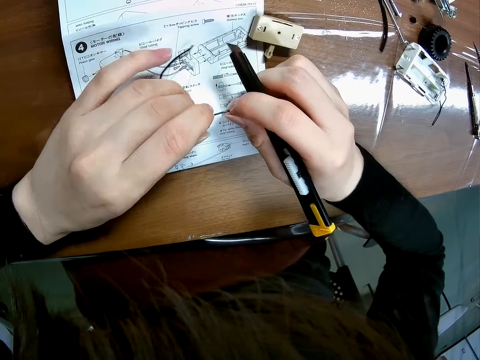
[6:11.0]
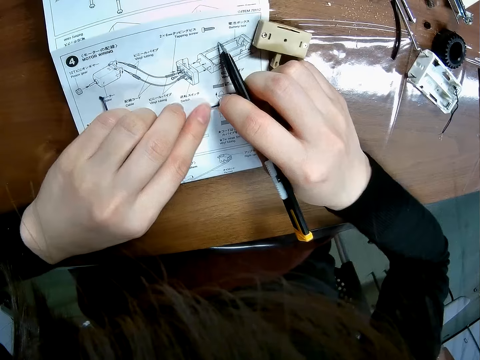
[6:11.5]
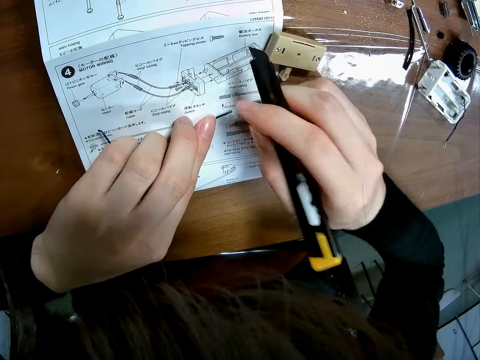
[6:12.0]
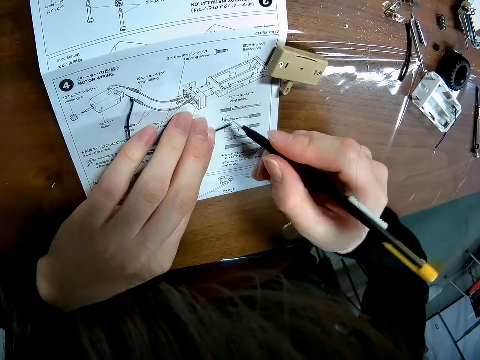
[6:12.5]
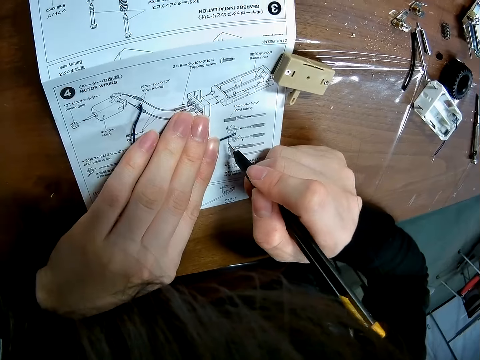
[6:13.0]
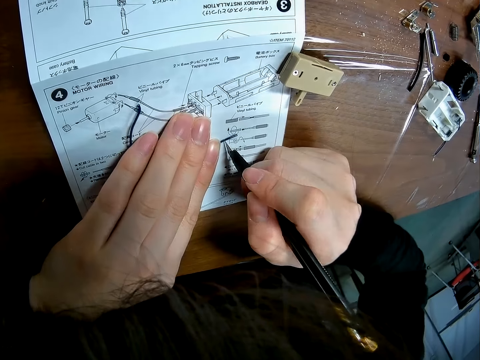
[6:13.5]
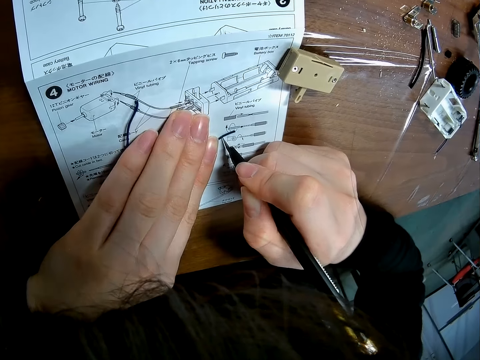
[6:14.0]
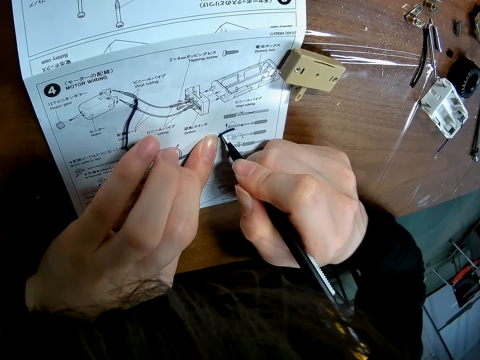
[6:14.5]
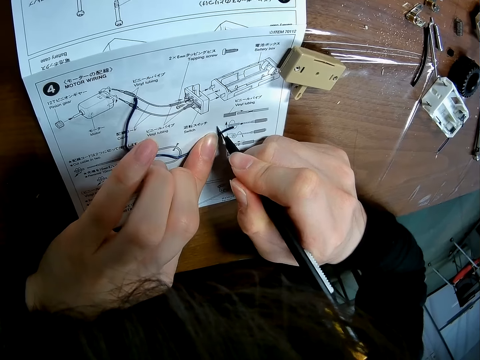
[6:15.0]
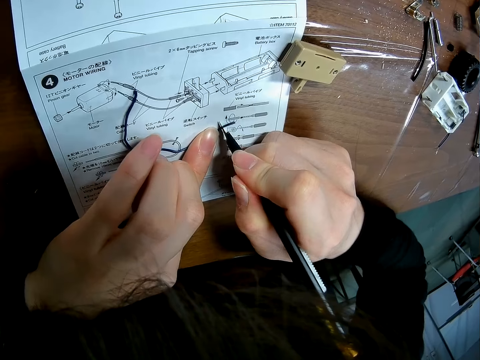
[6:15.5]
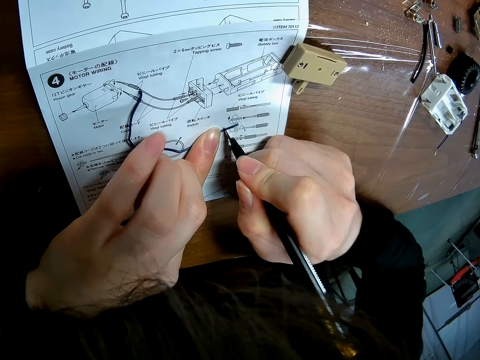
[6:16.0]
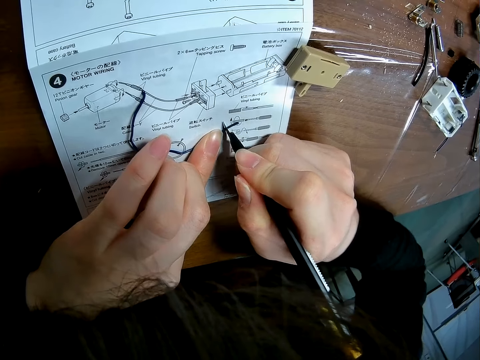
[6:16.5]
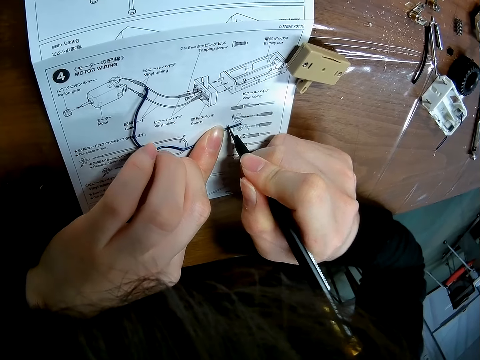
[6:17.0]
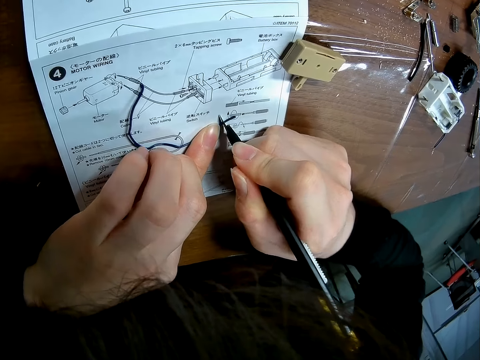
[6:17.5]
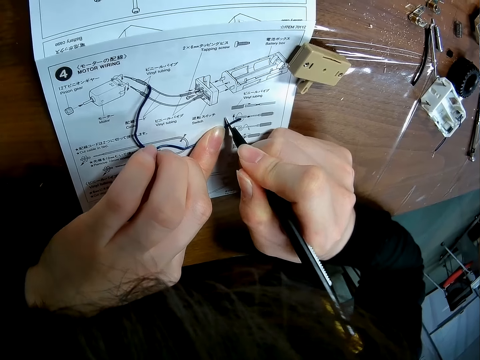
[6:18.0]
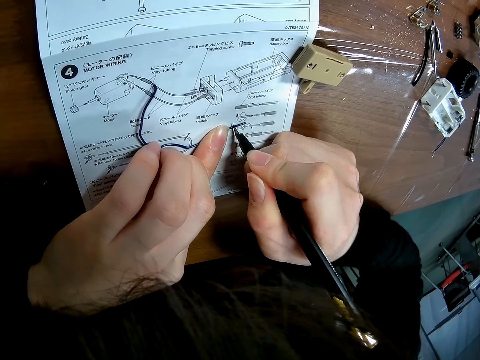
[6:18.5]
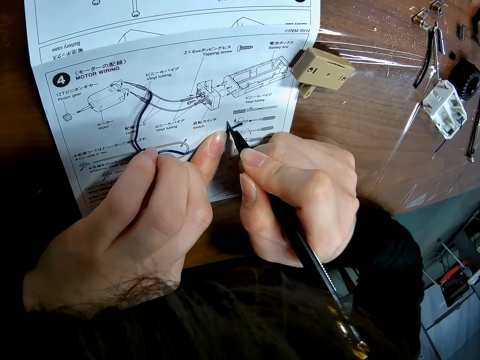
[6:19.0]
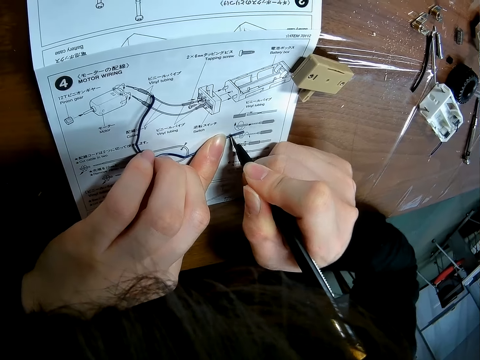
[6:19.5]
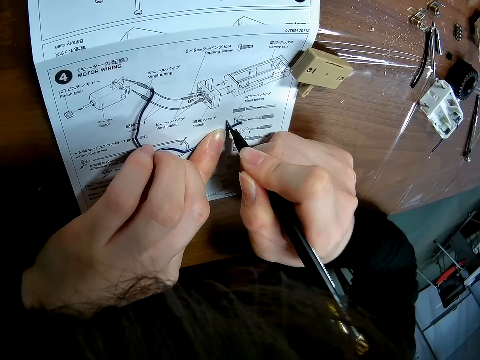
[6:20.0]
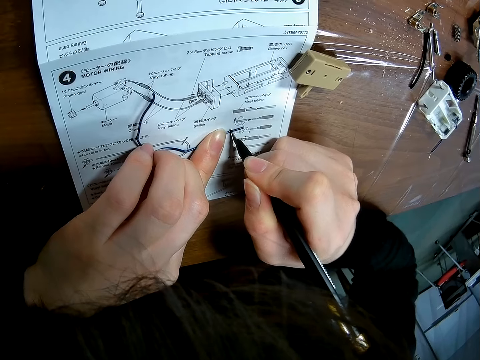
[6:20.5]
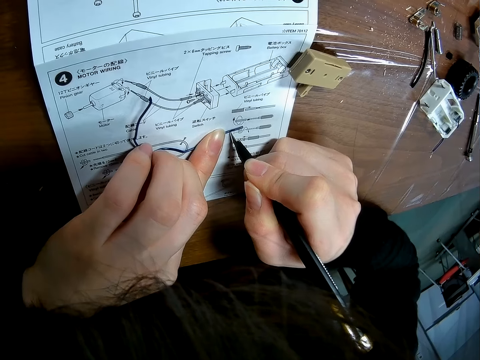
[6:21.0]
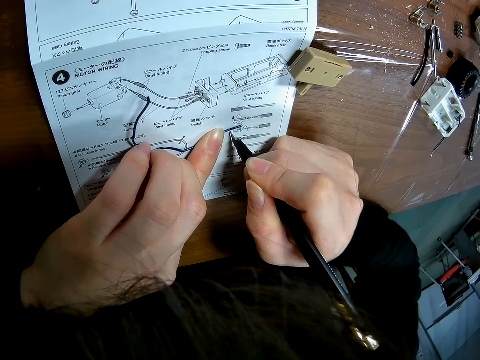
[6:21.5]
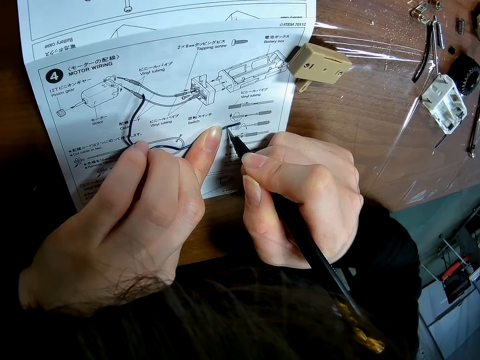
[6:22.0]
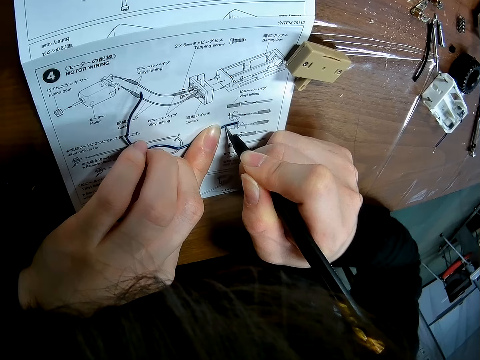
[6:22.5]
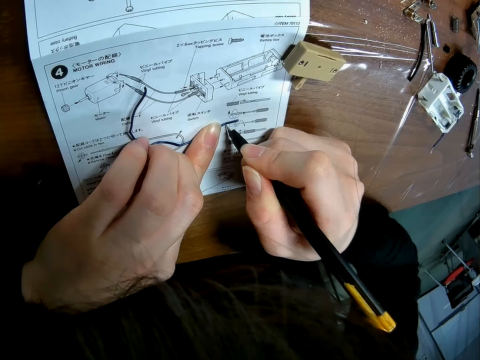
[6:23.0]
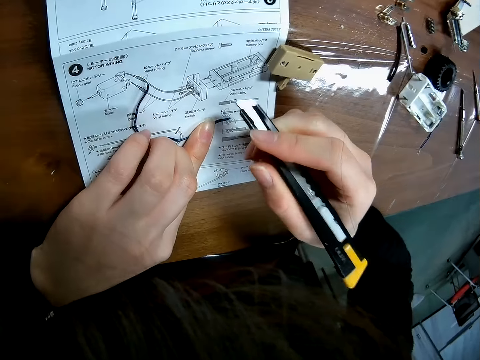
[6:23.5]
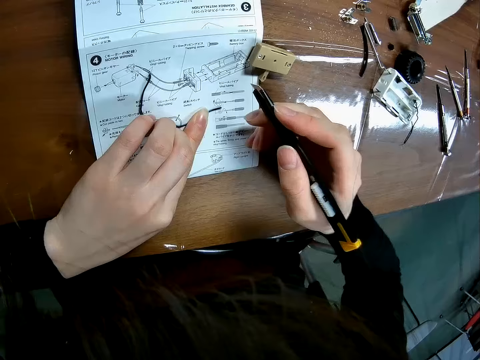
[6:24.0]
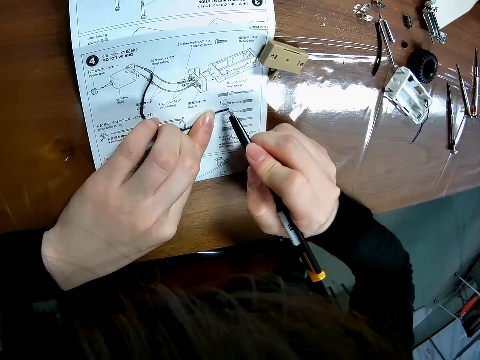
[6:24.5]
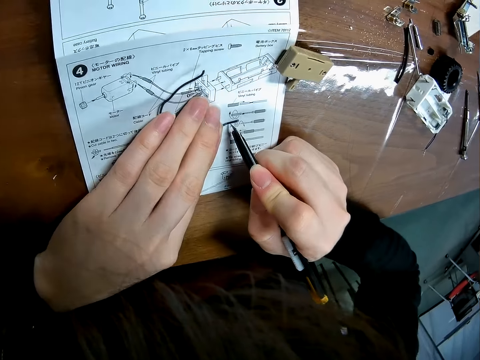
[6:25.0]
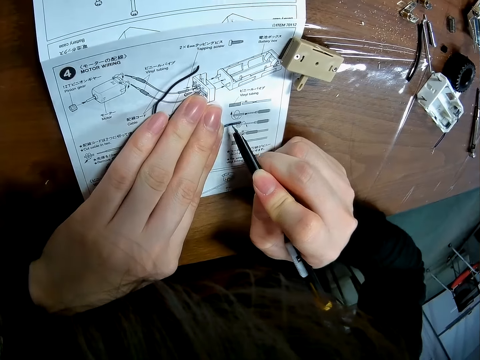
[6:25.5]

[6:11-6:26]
The camera wearer turns the wire. They place the wire on the paper on the table. They cut the wire with the blade.

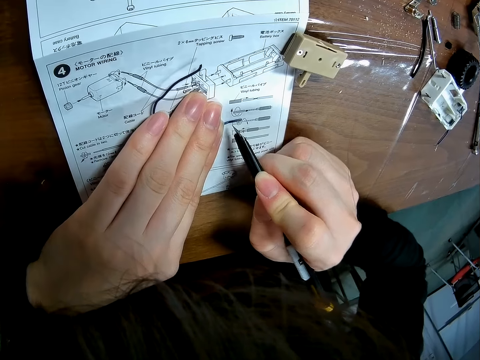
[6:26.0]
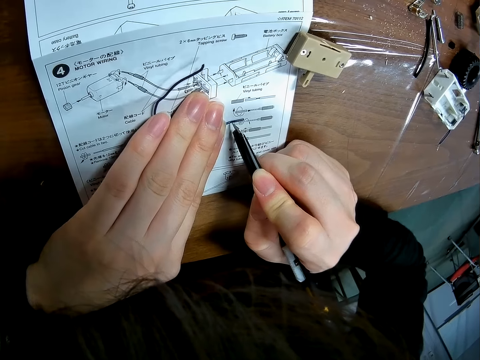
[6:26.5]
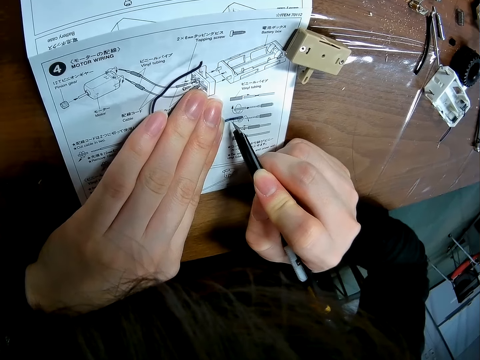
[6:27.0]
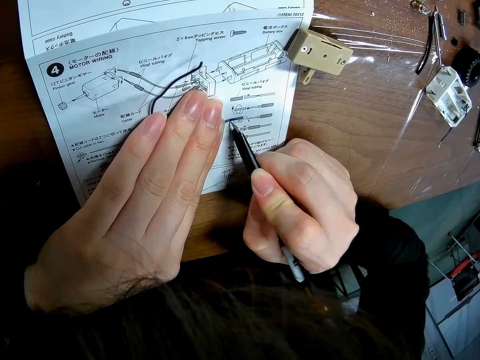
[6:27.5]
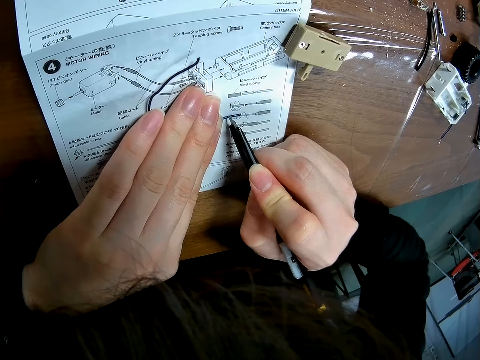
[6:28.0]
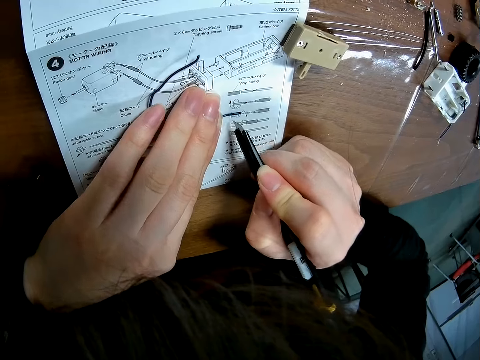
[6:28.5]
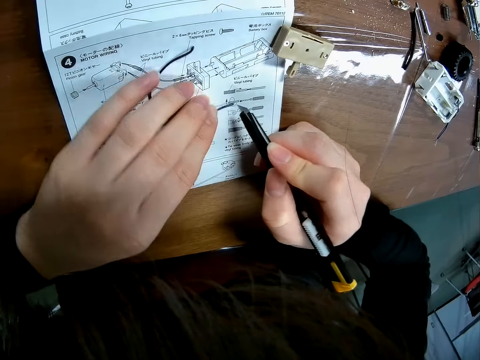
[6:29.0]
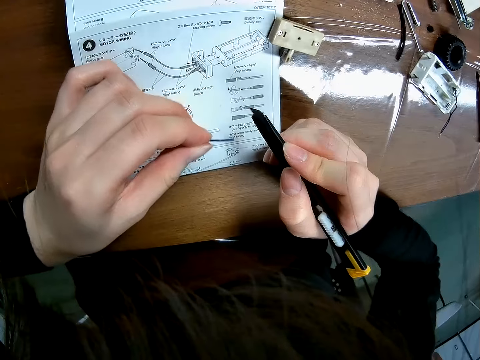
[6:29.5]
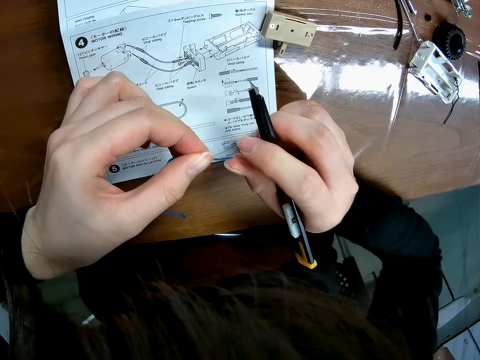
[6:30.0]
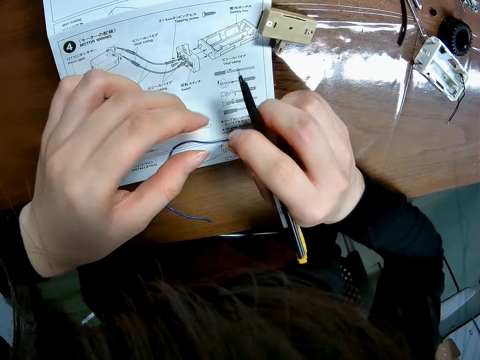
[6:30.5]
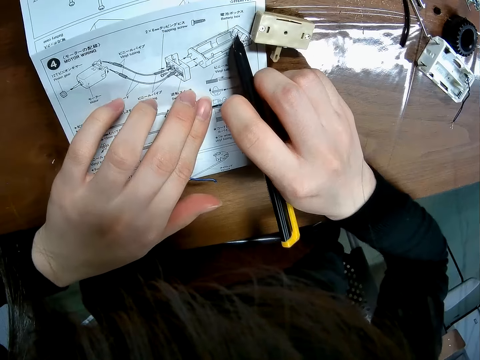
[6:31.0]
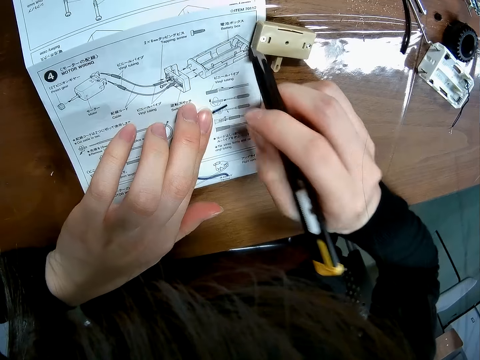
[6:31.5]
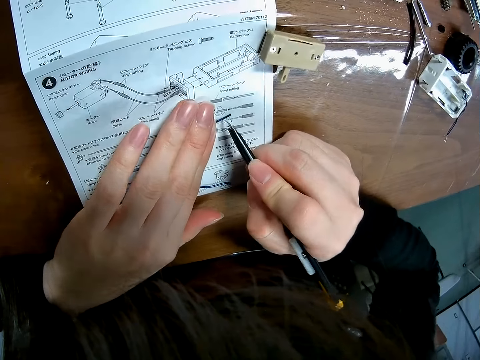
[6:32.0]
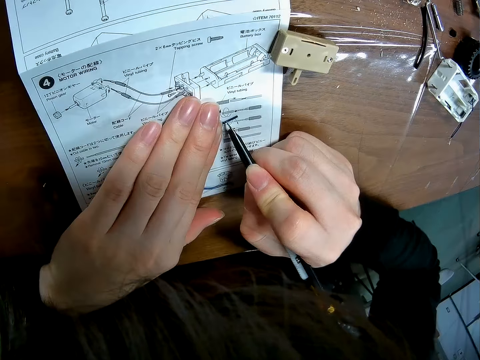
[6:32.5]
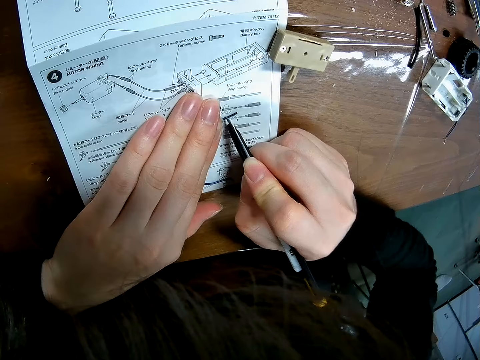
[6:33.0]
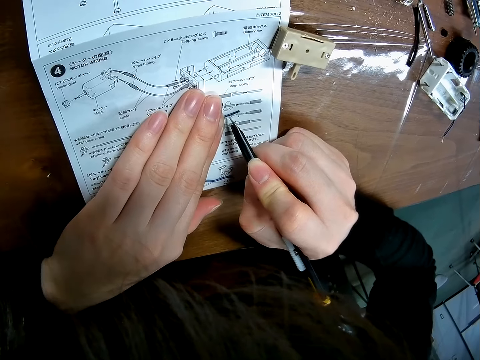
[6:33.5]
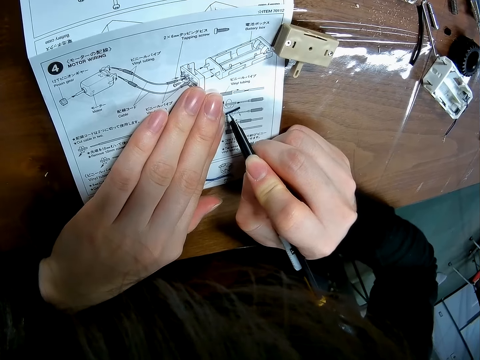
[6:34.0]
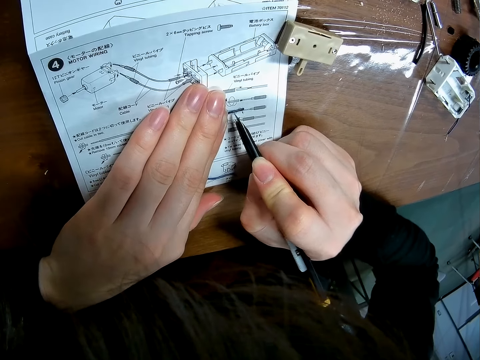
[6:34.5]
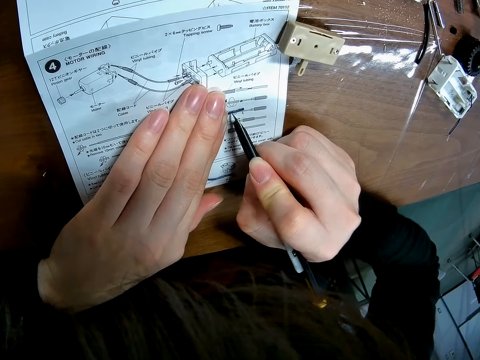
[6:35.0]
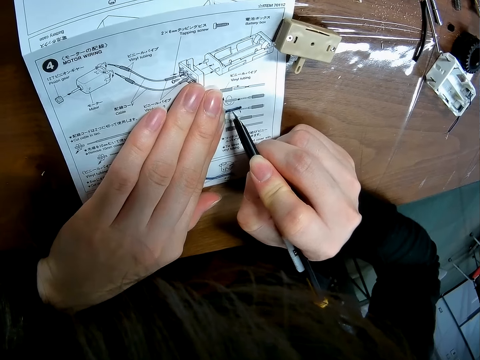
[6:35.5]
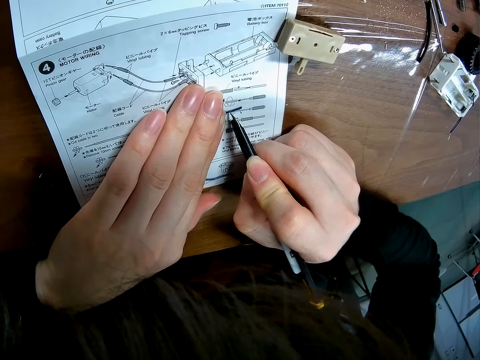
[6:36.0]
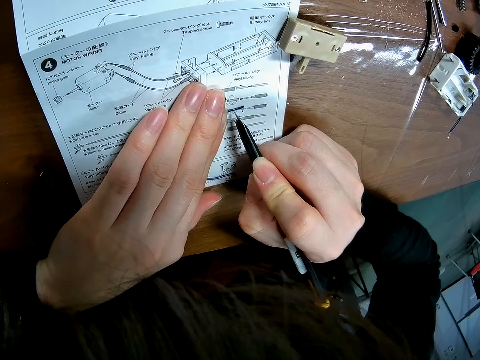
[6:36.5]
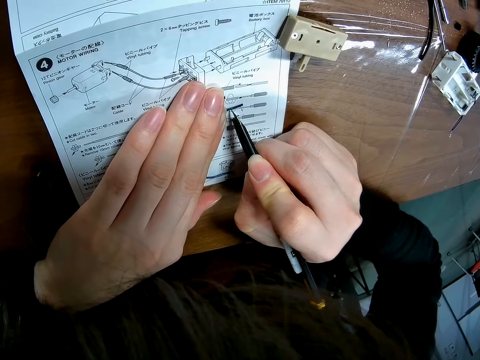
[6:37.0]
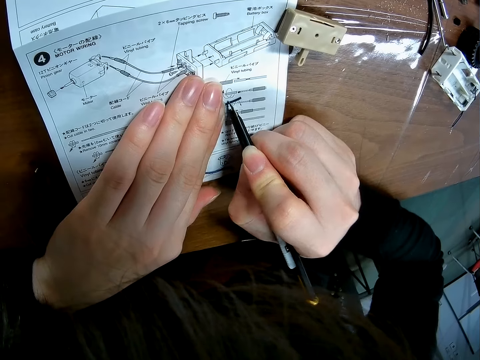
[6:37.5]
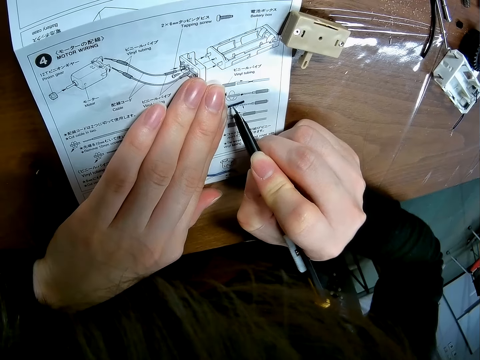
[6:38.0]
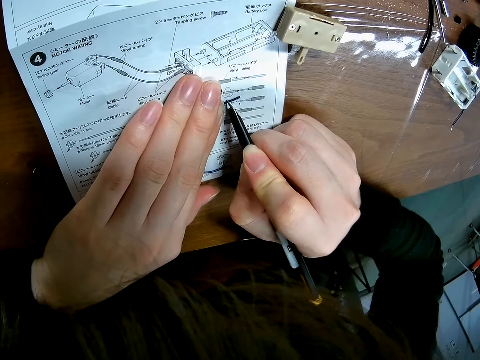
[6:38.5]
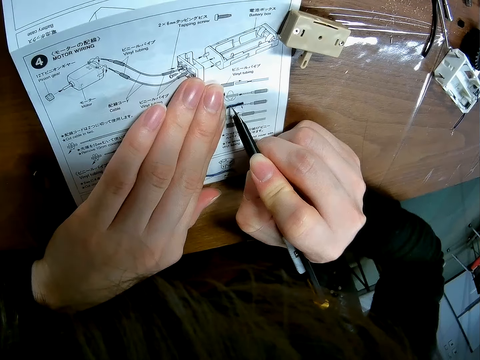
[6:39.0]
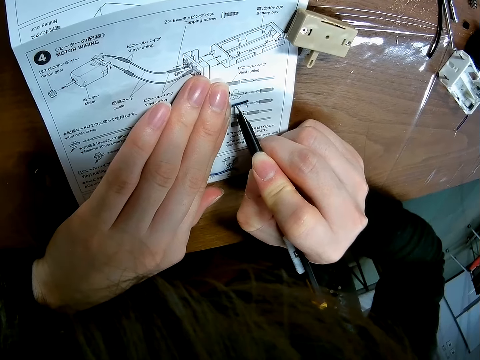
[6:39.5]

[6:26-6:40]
The camera wearer picks up the wire from the paper on the table. They touch the wire, place the wire on the paper on the table, and cut the wire with the blade.
